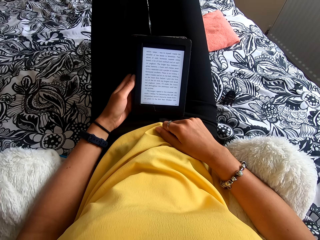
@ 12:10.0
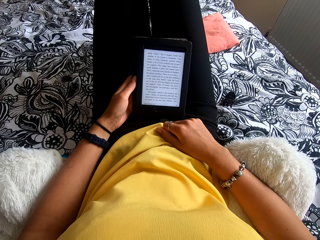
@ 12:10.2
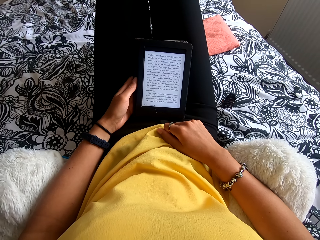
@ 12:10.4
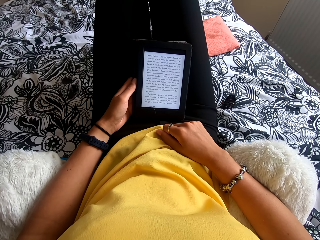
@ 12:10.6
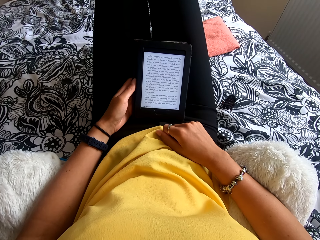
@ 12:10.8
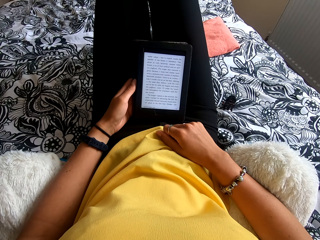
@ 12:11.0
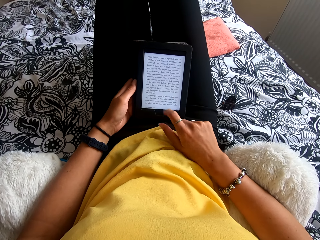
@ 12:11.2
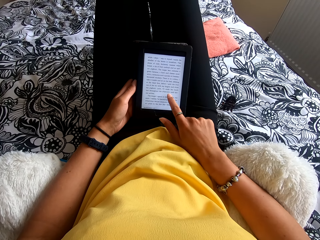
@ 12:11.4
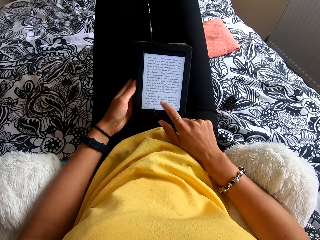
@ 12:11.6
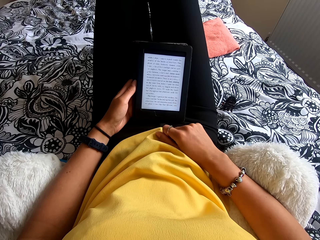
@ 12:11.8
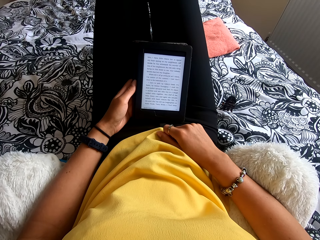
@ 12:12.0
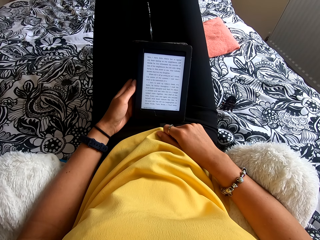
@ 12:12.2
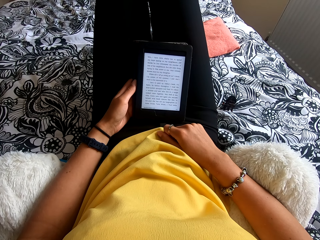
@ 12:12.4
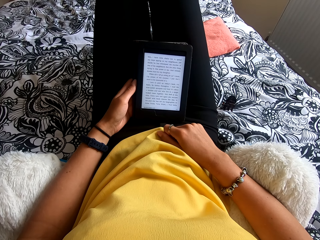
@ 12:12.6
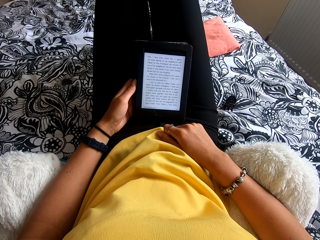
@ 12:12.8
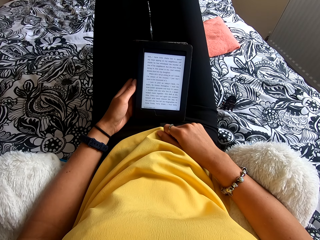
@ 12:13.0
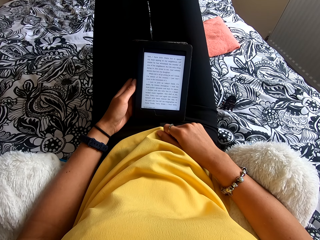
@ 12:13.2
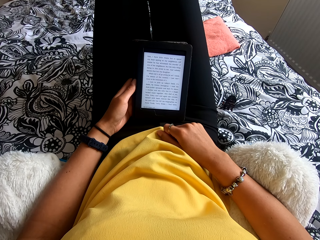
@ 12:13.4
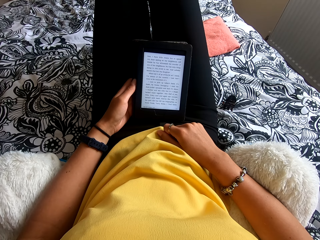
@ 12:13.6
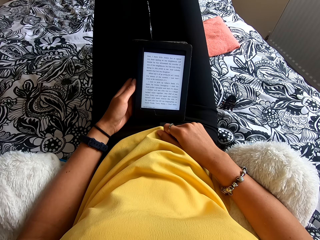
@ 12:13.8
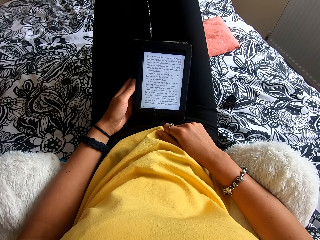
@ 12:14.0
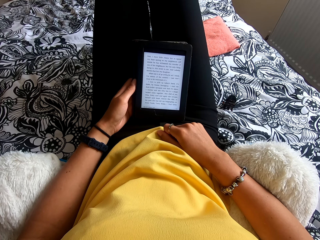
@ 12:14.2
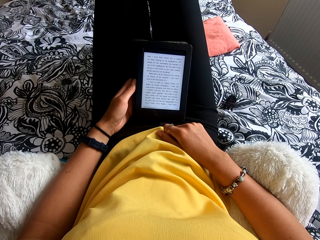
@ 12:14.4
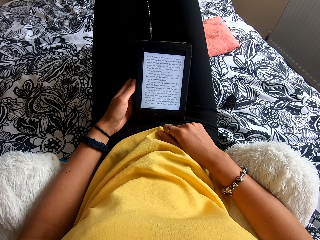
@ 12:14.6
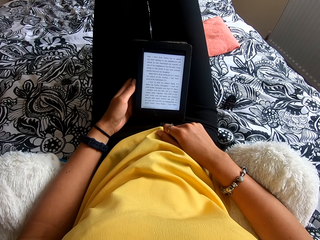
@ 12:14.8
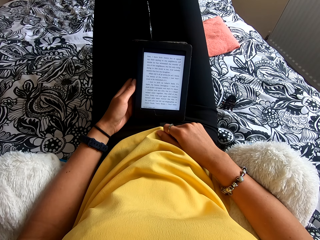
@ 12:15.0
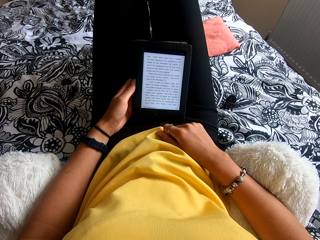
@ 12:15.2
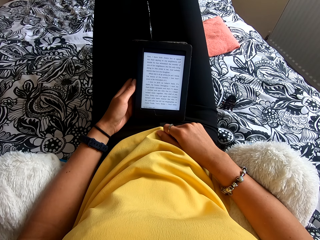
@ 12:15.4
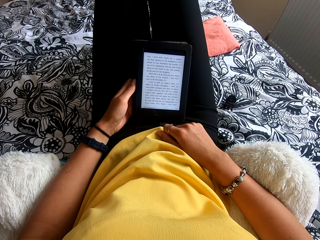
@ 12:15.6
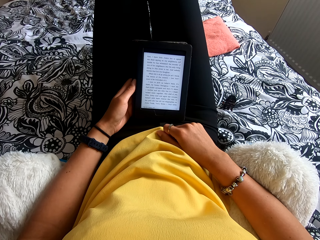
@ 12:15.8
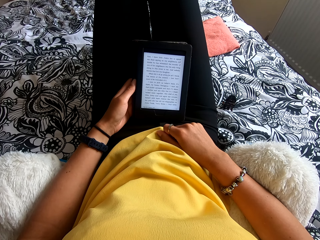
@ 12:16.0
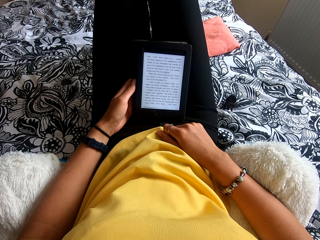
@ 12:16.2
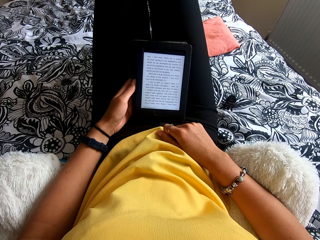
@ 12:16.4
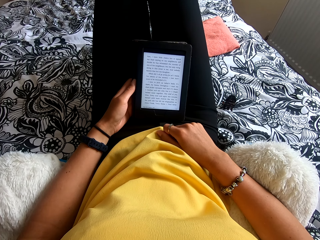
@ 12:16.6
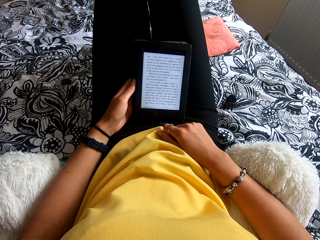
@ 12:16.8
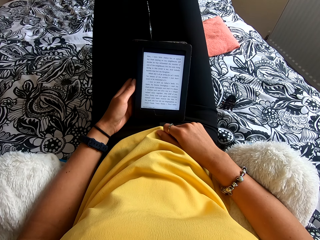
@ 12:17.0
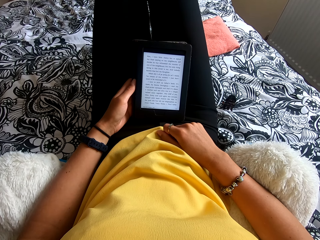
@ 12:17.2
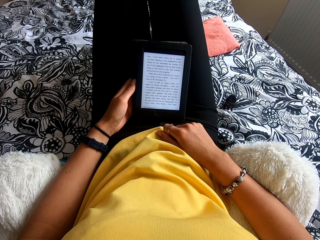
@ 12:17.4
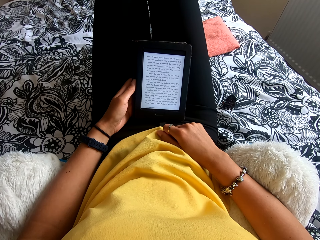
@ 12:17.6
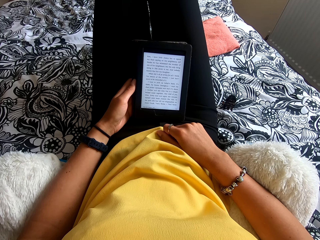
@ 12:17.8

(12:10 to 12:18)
The camera wearer presses the ebook reader. They read the ebook reader. They move the hand to the stomach. They press the ebook reader. They read the ebook reader.

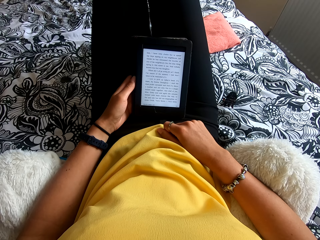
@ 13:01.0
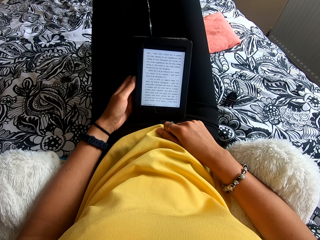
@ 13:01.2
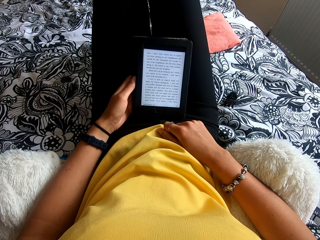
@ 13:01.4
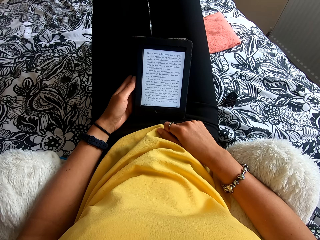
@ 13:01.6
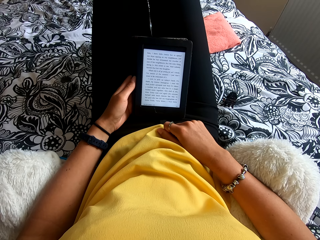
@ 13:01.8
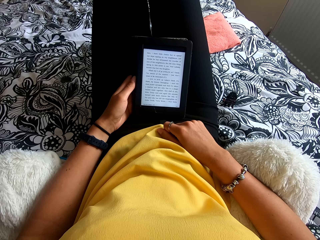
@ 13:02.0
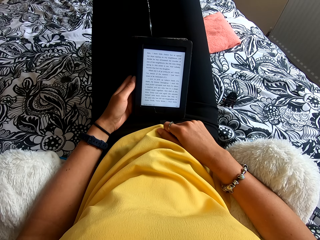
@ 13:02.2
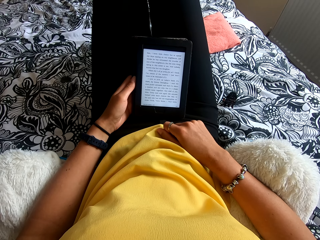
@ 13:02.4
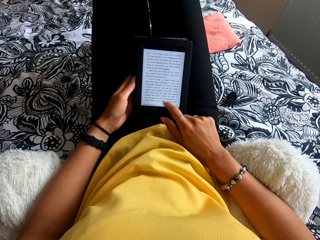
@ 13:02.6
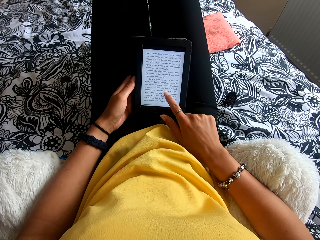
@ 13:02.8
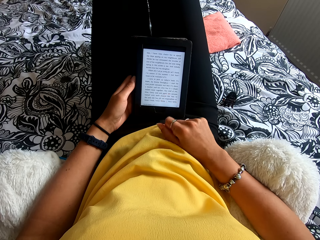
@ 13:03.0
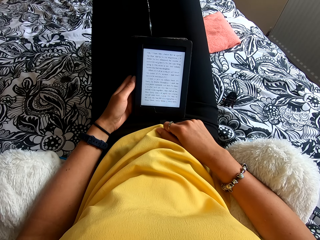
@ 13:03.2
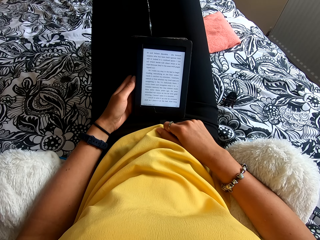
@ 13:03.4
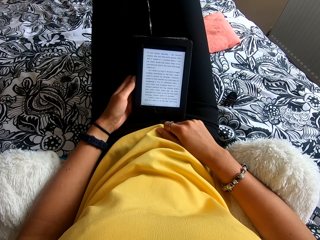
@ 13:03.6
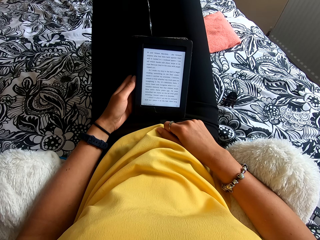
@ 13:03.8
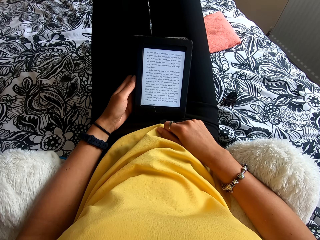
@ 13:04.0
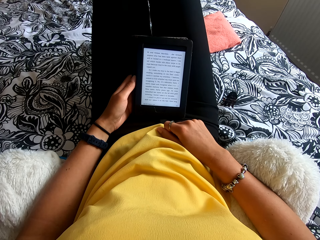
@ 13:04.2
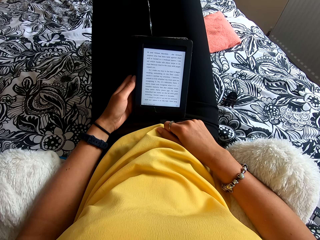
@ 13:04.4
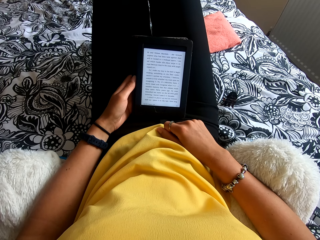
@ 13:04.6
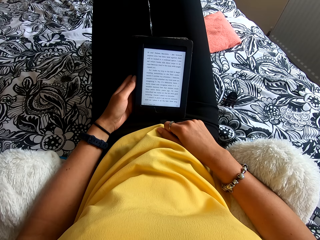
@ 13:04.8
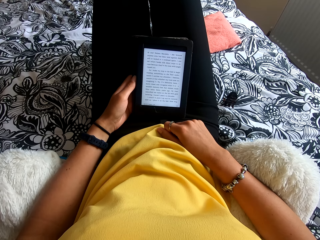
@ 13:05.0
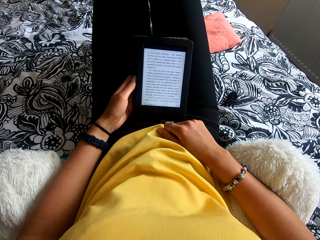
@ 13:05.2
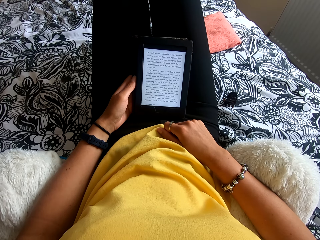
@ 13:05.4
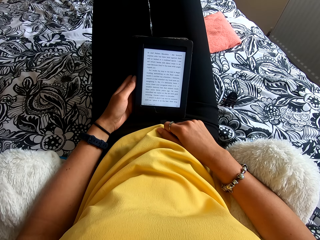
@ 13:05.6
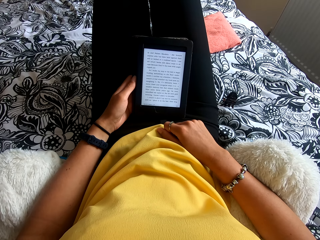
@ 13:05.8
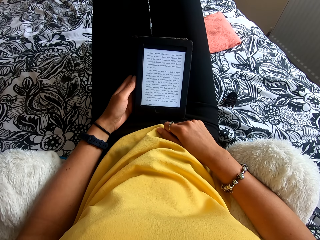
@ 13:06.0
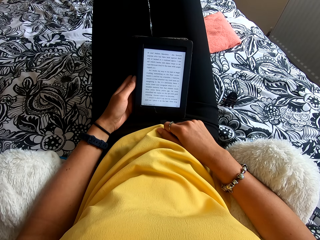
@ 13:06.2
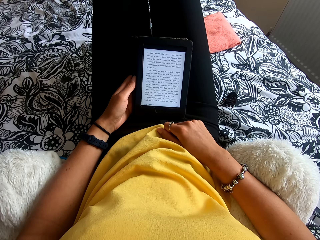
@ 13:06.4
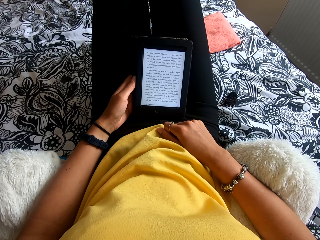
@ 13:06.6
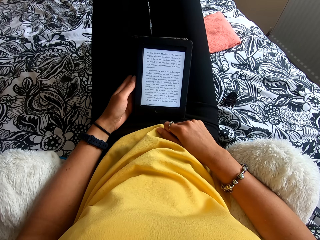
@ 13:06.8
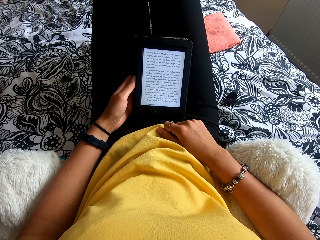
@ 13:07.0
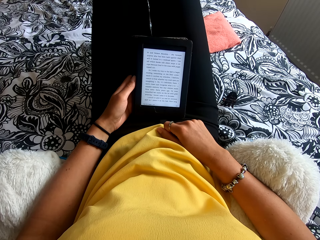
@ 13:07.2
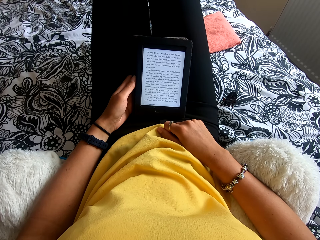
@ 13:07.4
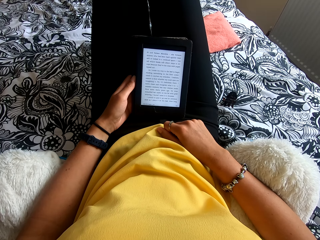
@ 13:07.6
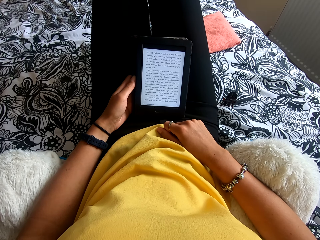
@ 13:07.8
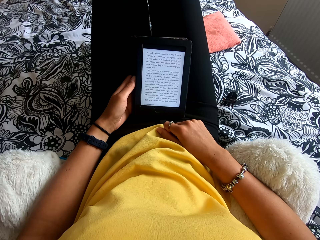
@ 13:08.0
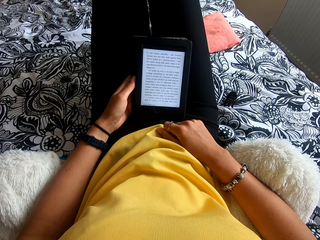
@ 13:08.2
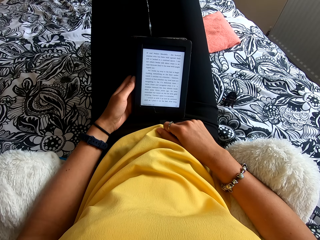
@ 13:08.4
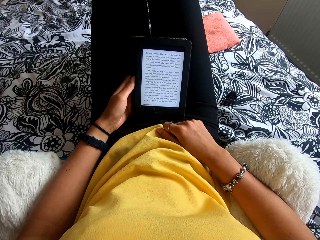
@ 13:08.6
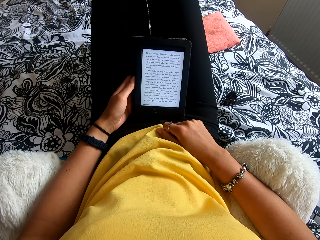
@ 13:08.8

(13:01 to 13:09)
The camera wearer touches the tablet screen. They move the hand to the stomach.

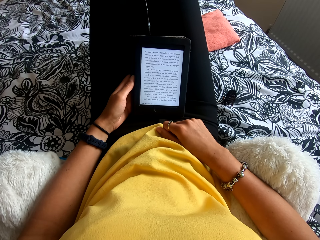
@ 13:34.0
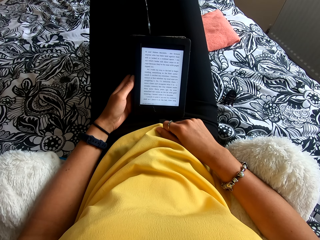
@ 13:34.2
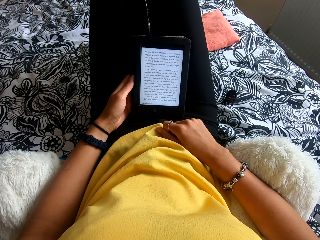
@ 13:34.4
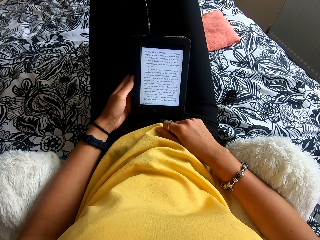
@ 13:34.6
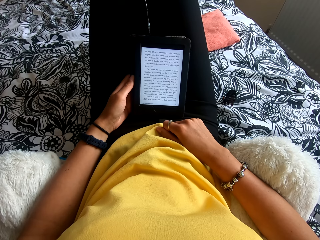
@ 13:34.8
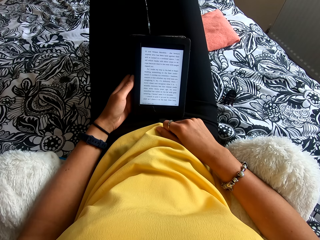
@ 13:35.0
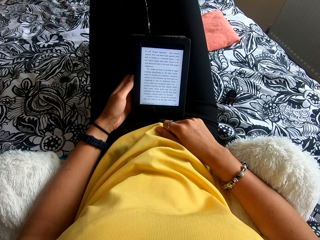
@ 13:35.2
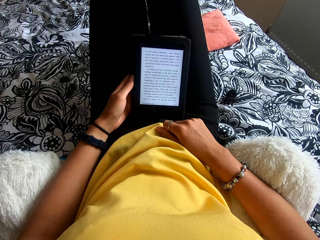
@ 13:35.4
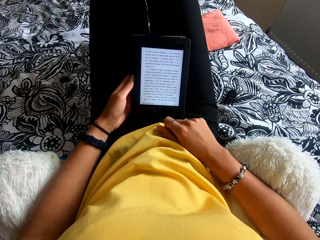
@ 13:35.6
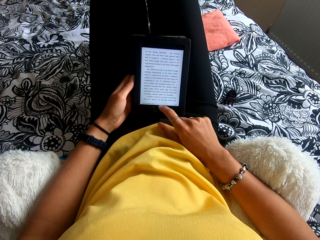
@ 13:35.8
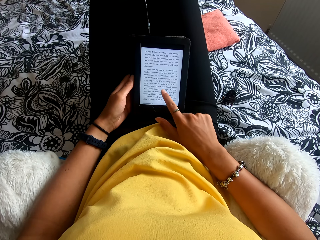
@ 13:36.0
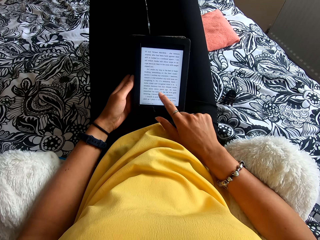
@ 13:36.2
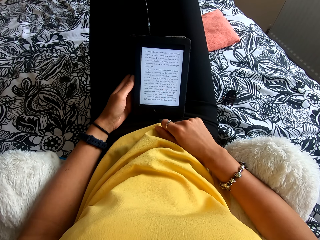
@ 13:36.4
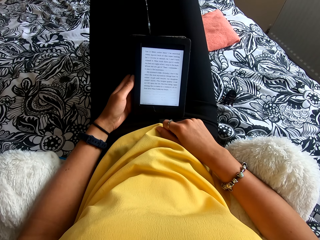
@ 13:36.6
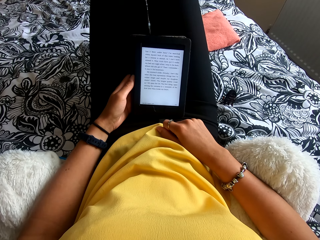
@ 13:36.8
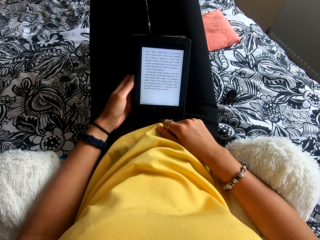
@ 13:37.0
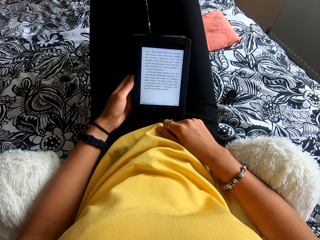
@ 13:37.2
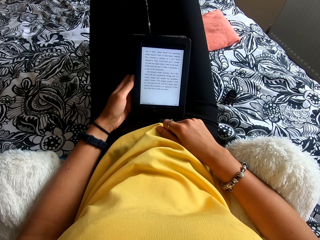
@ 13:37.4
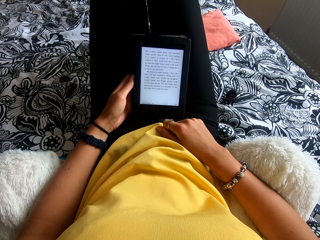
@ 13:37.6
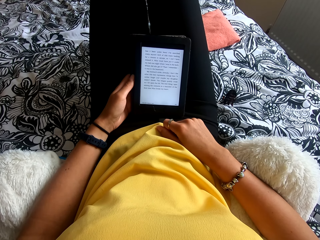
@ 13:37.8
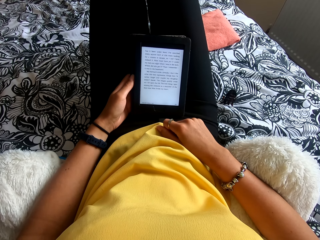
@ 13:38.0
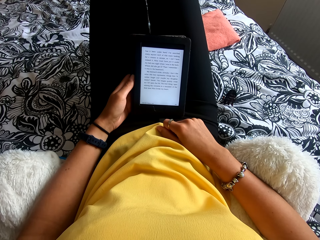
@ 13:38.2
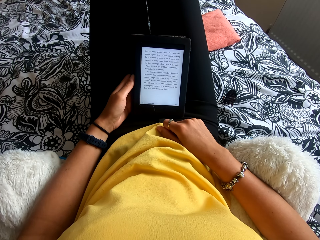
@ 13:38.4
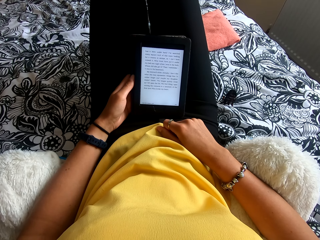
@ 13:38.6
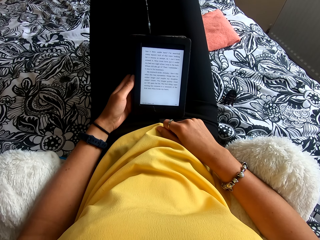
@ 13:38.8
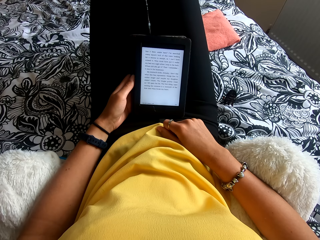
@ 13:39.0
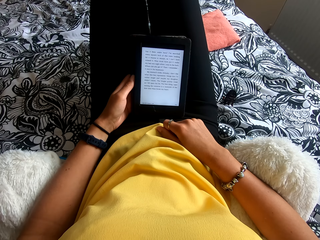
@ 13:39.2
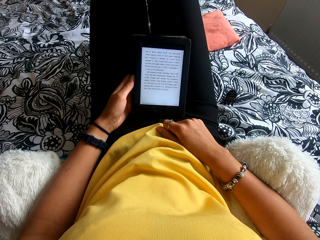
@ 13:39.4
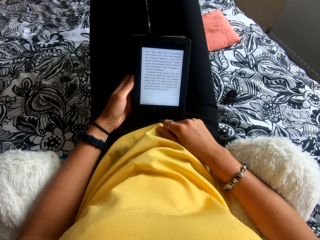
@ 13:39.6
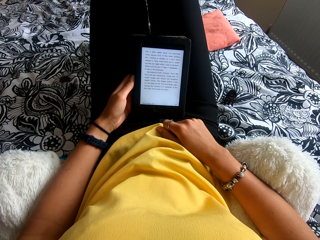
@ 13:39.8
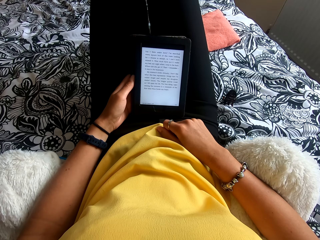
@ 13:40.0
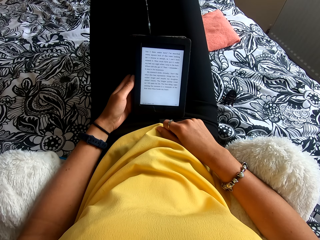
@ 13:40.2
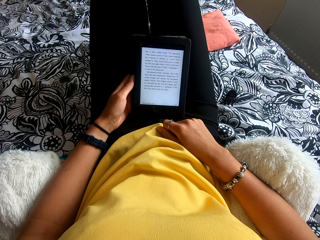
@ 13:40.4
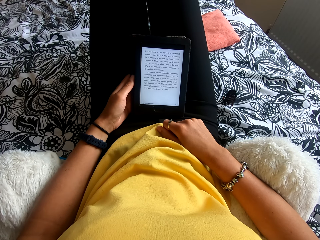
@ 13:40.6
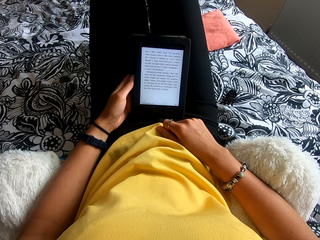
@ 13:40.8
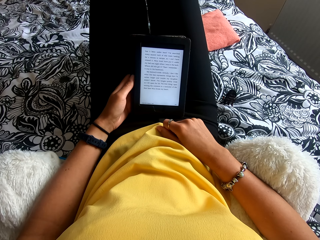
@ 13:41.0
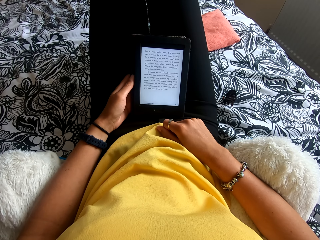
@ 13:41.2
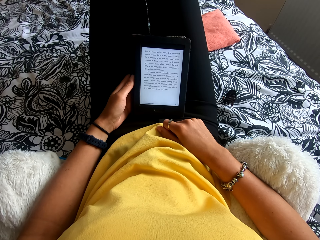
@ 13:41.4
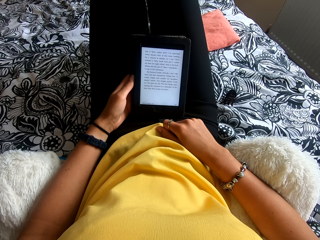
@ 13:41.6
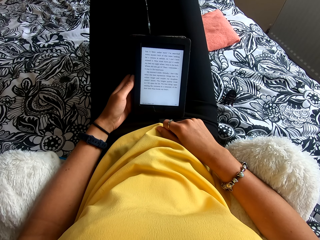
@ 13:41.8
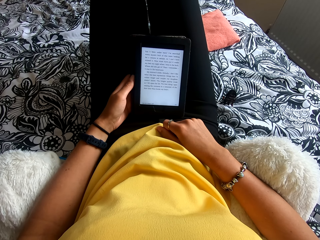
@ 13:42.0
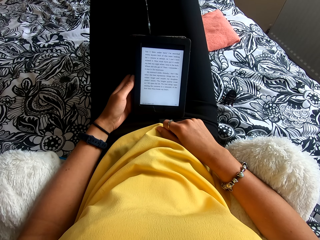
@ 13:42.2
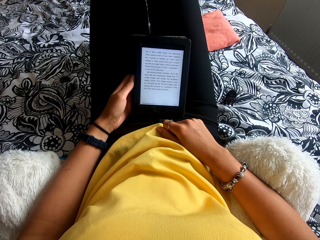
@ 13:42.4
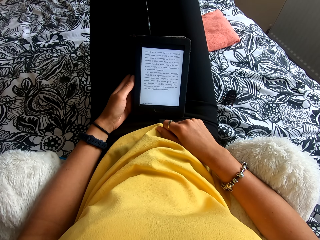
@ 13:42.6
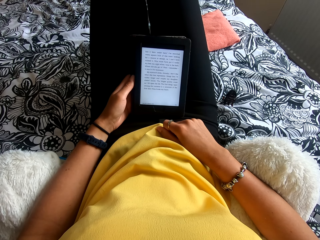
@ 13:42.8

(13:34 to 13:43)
The camera wearer presses the ebook reader. They move the hand to the stomach. They read the ebook reader.
